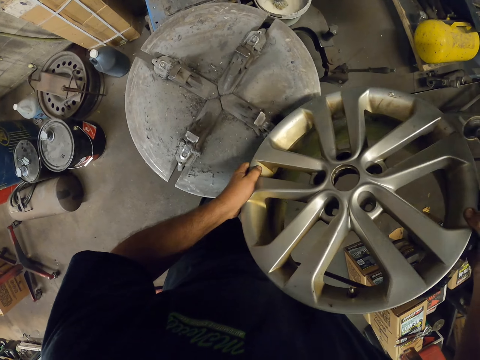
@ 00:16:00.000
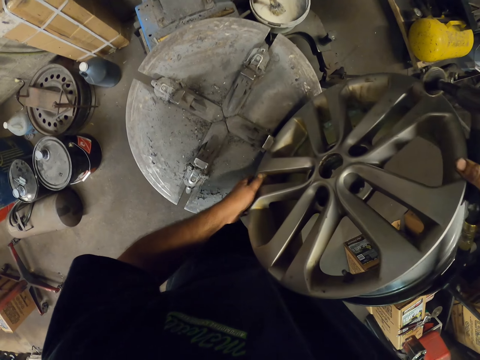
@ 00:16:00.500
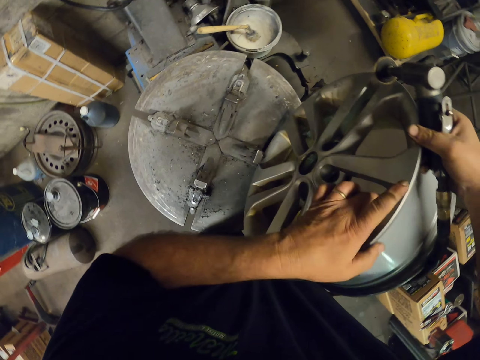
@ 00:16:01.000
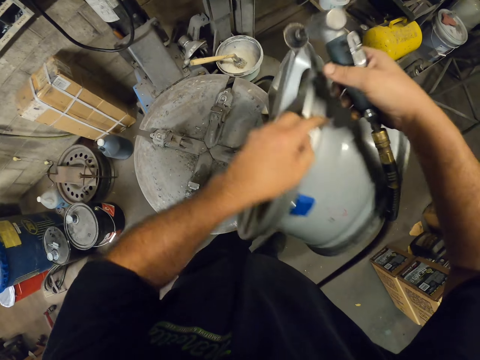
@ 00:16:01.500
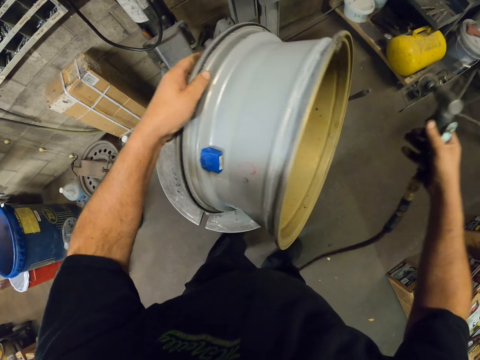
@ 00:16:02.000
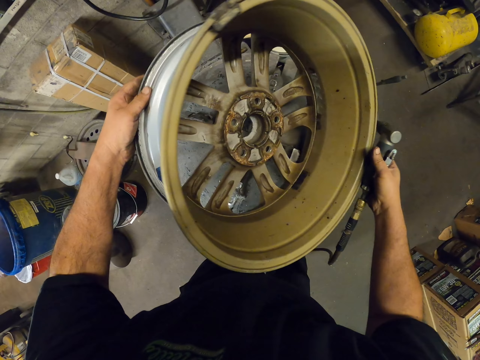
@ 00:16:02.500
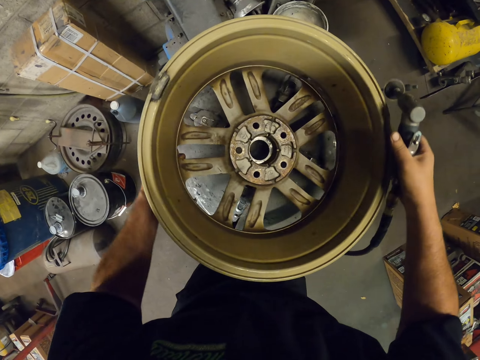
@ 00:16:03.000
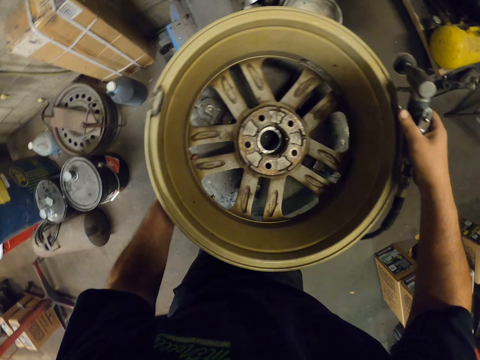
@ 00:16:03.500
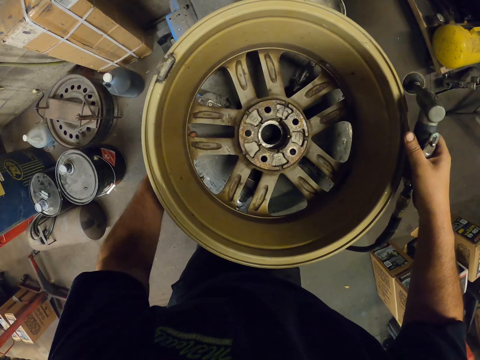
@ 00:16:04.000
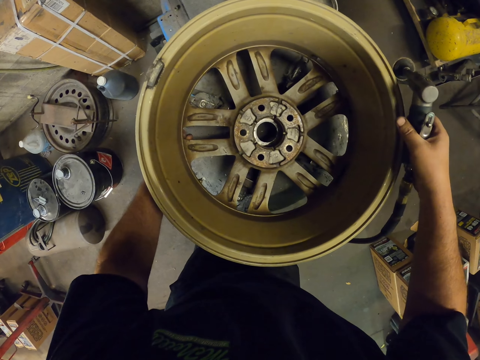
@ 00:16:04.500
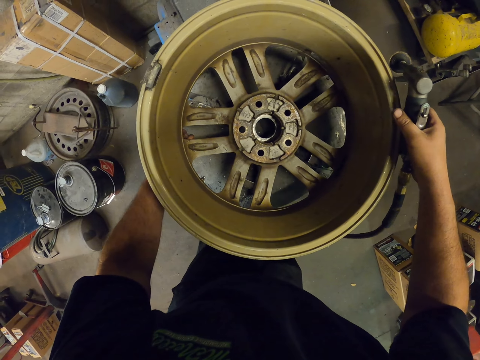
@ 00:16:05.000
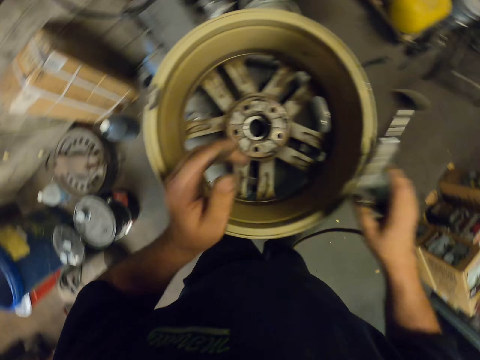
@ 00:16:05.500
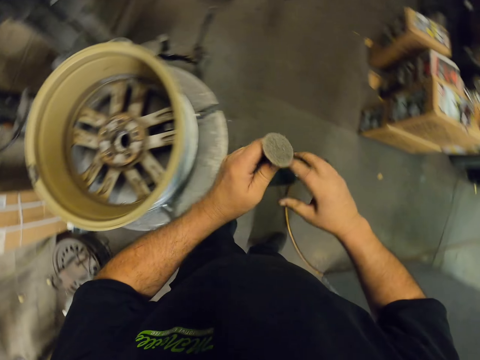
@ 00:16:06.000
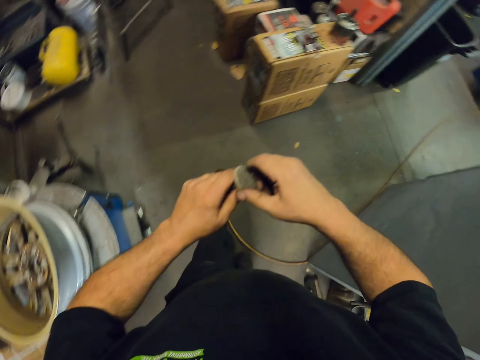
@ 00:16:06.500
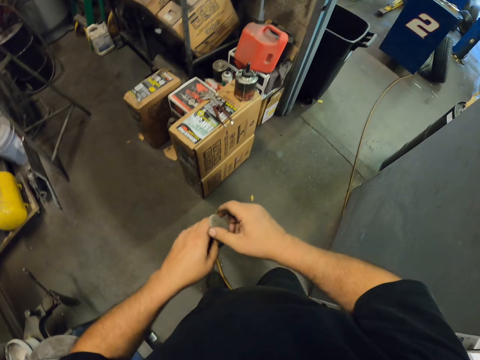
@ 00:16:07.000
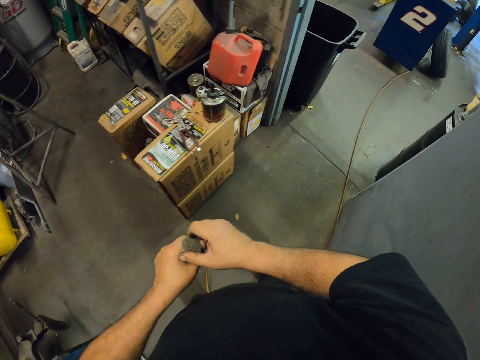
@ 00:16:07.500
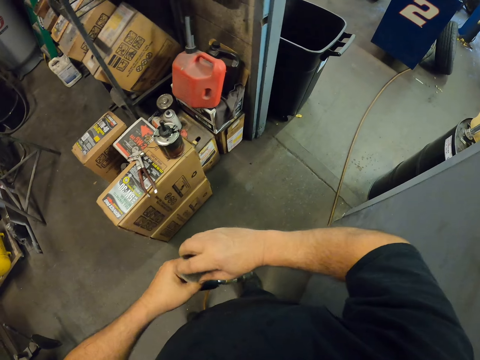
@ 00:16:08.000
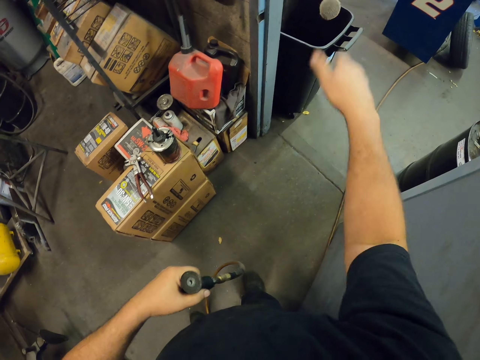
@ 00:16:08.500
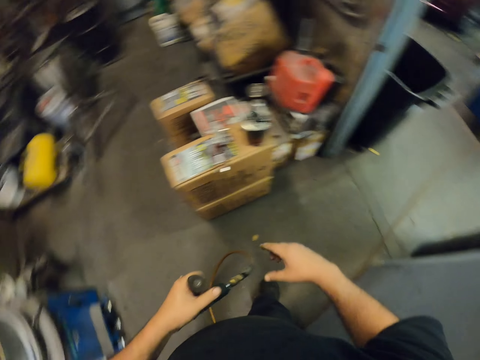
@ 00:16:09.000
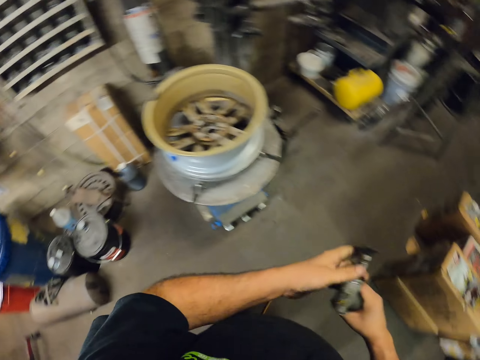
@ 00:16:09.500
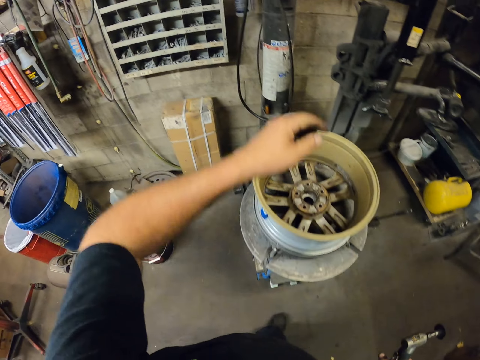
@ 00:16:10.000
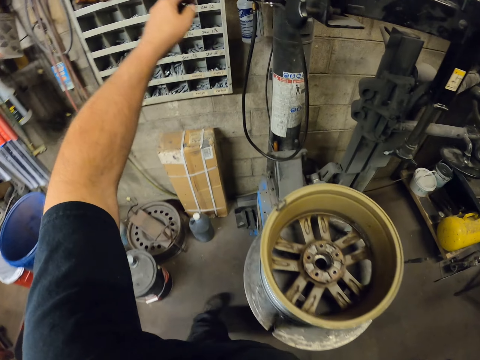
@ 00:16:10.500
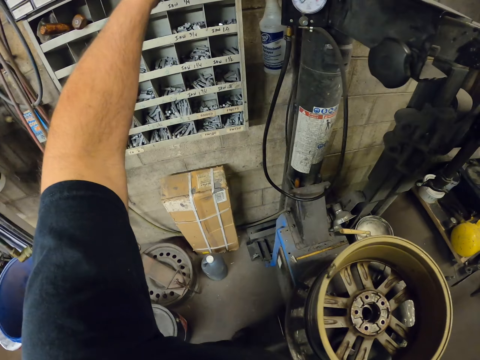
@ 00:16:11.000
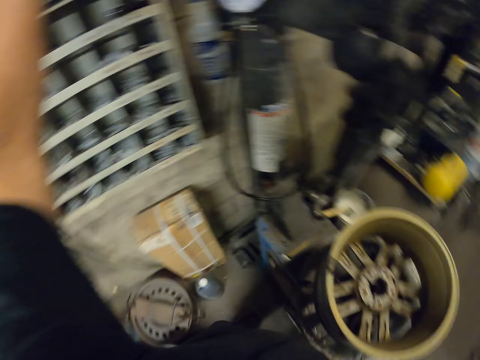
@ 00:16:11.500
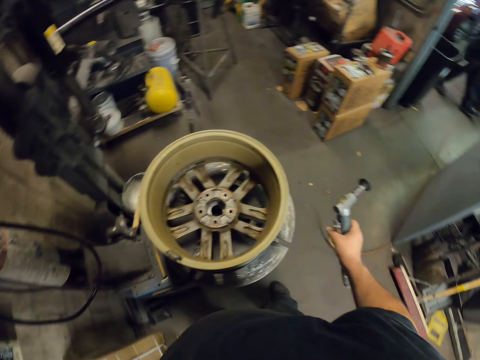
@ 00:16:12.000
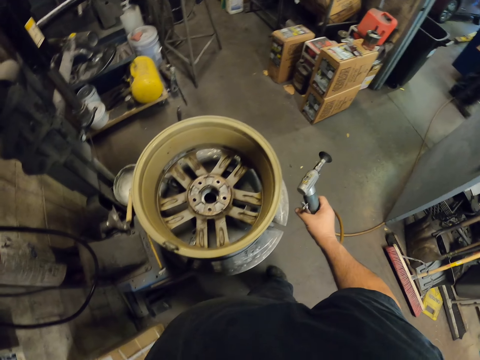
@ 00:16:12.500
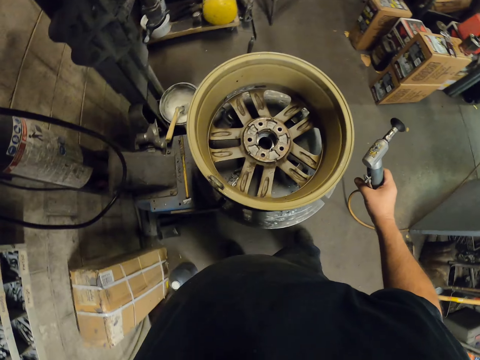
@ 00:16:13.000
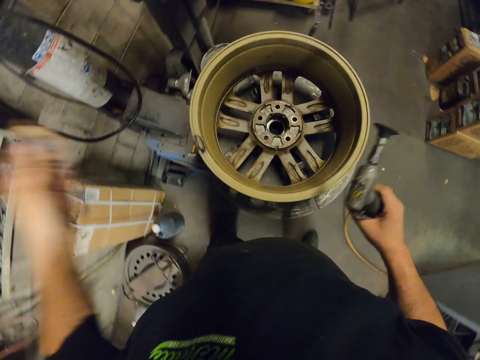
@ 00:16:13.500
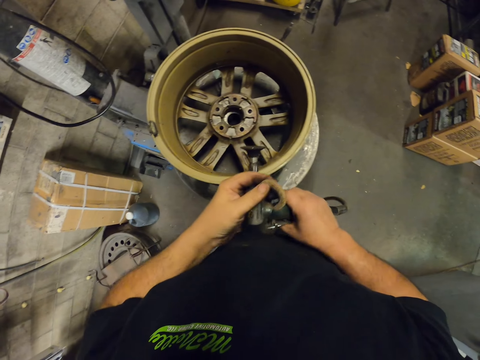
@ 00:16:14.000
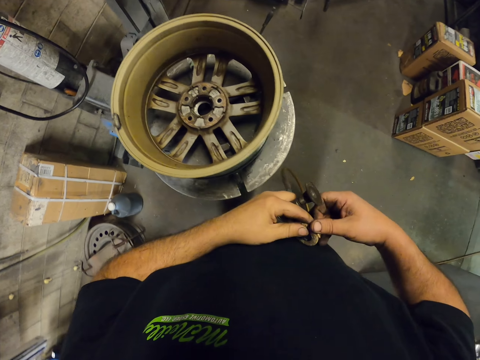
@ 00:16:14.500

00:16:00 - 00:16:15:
The camera wearer turns the rim around. They put the rim down. They hold the tool up. They remove the wire brush from the grinder. They throw the wire brush in the dustbin. They open the tool. They turn around. They move around and hold the tool. They pick the wire brush from the shelf. They lift a hand up.

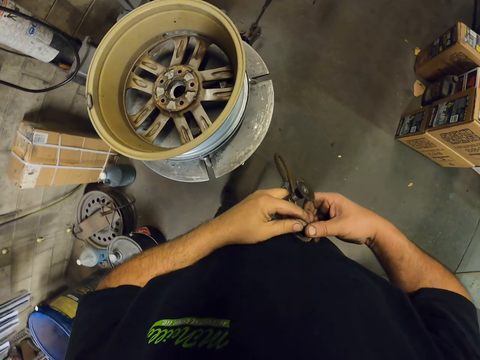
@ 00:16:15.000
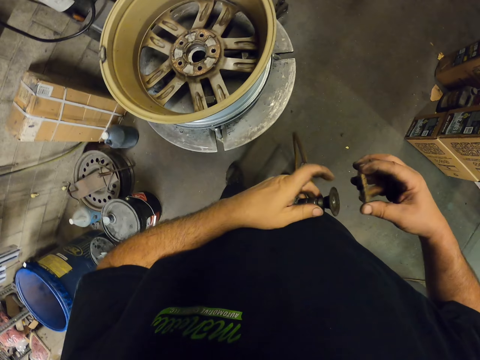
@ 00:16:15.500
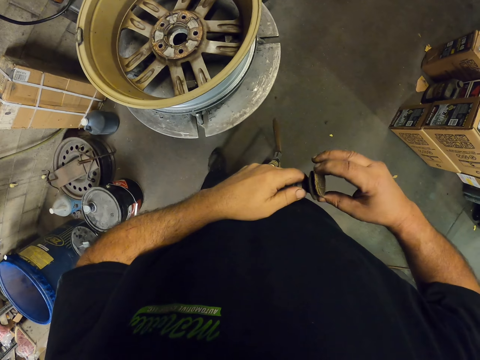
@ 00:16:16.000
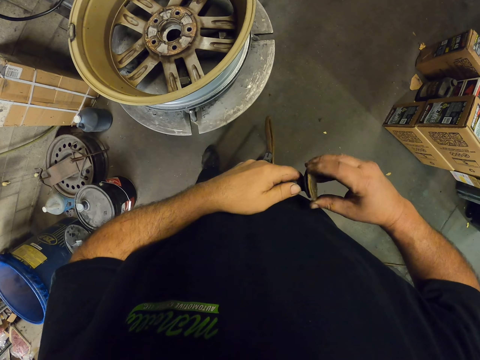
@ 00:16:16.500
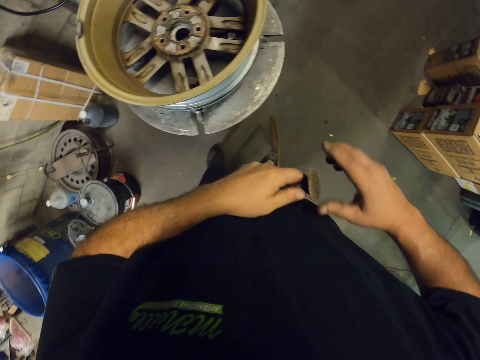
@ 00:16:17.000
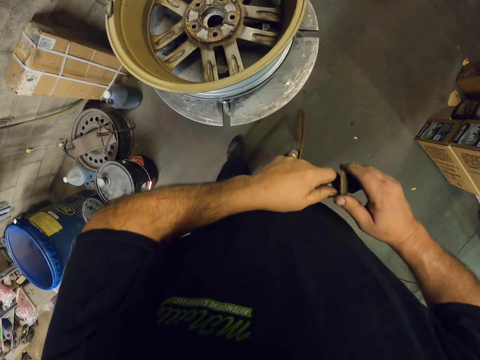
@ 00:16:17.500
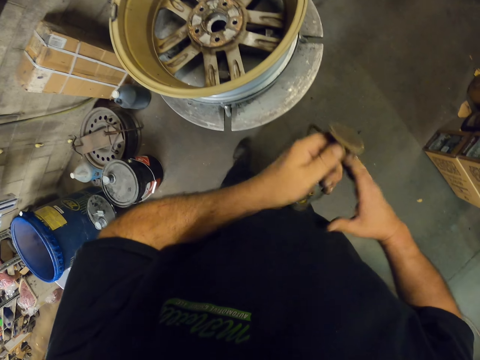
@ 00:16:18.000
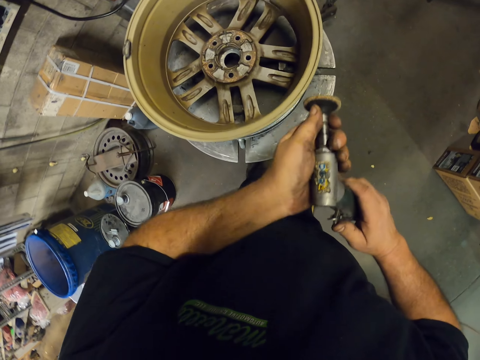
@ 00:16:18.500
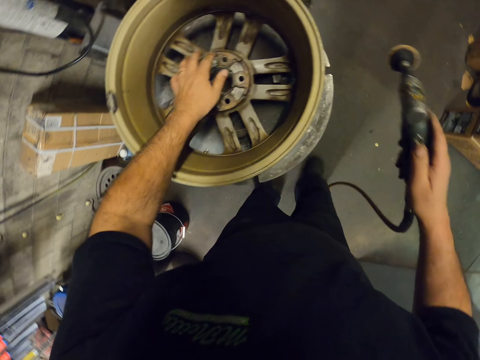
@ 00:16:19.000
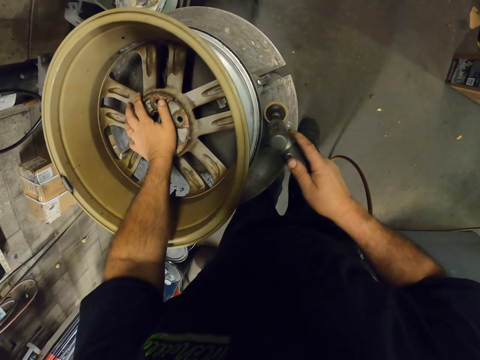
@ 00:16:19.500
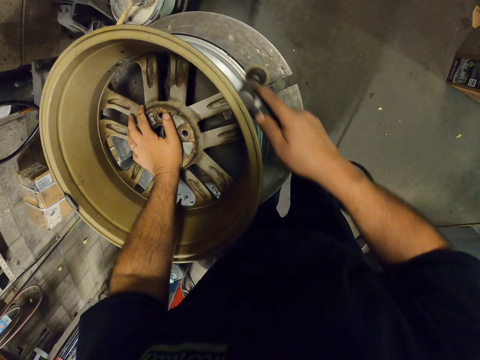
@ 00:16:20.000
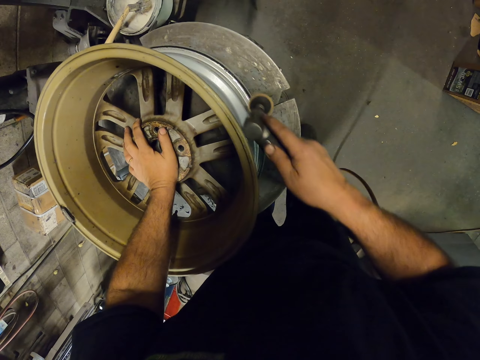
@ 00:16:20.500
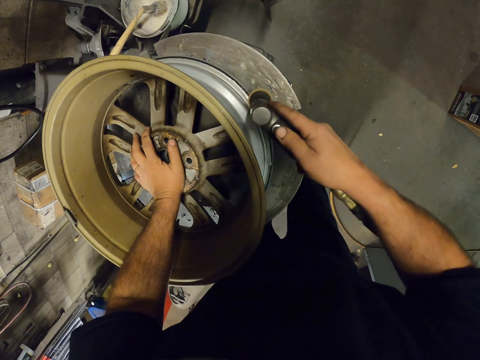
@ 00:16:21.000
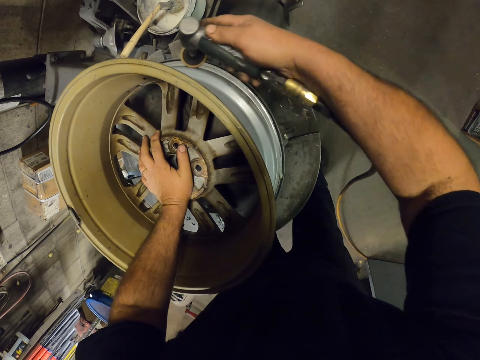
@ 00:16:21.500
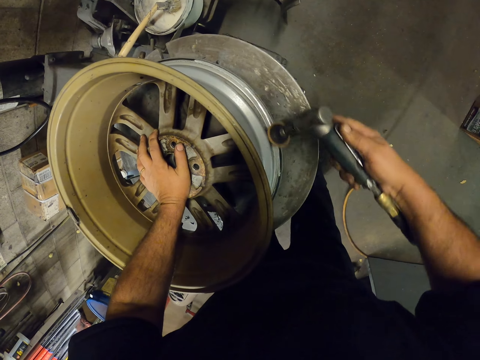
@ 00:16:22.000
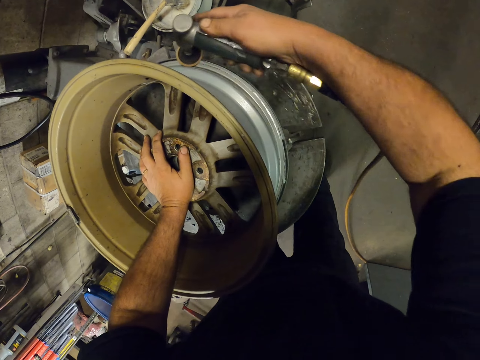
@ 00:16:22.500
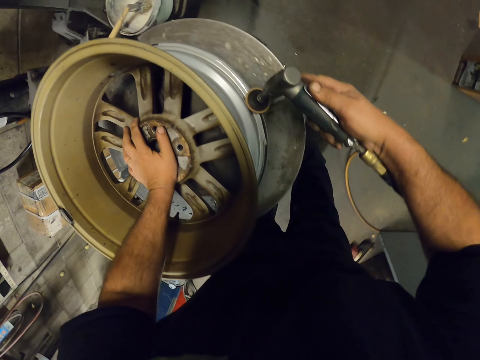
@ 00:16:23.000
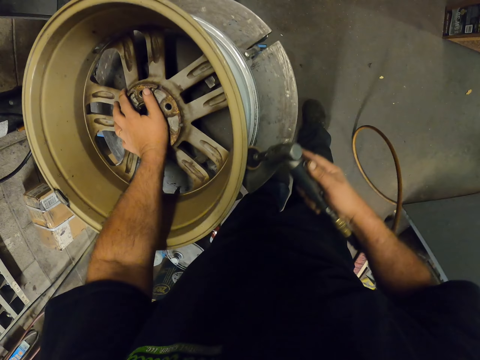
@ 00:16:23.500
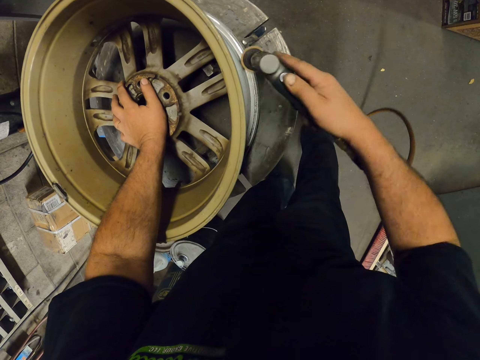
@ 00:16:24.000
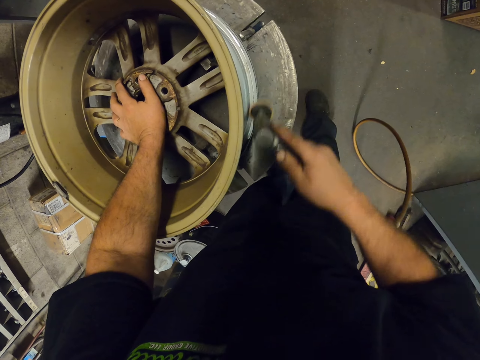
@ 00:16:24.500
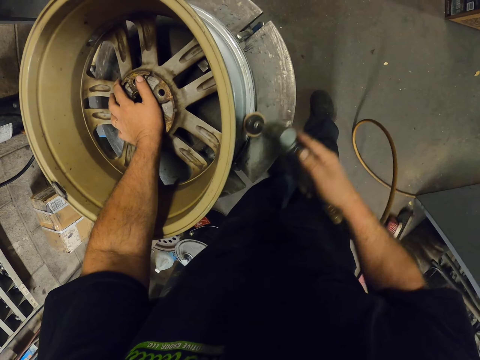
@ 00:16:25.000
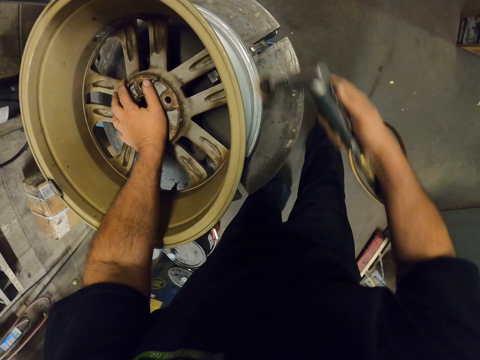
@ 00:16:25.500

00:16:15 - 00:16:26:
The camera wearer fixes the wire brush on the grinder. They close the tool. They hold the rim and lift up the tool. They grind the rim. They move the tool around the rim.
